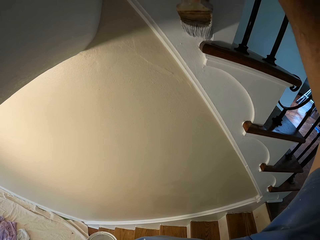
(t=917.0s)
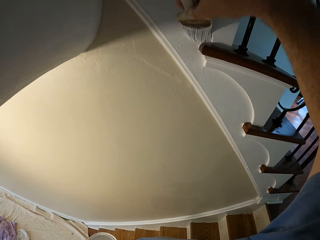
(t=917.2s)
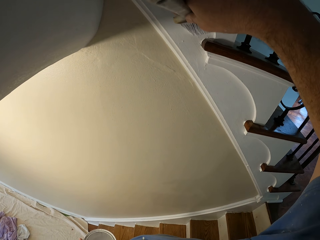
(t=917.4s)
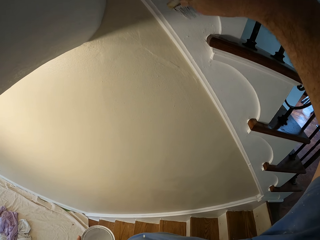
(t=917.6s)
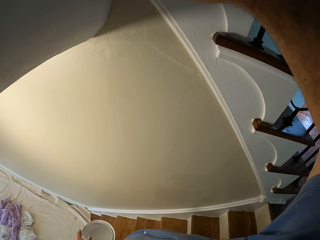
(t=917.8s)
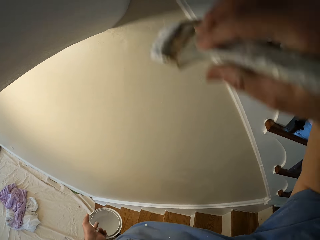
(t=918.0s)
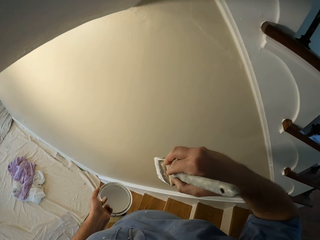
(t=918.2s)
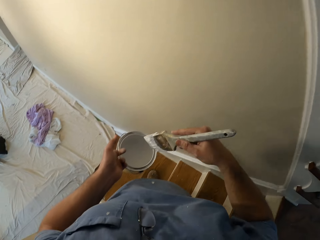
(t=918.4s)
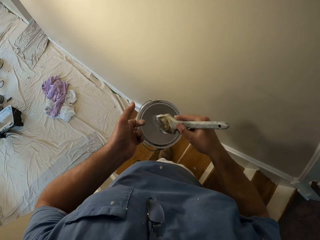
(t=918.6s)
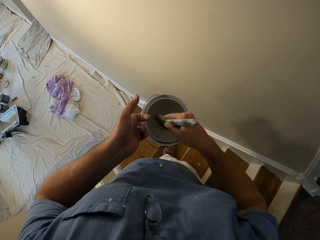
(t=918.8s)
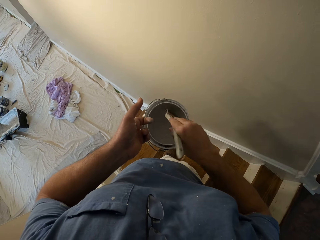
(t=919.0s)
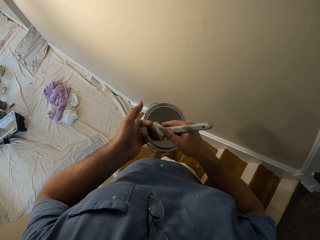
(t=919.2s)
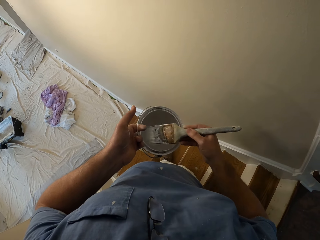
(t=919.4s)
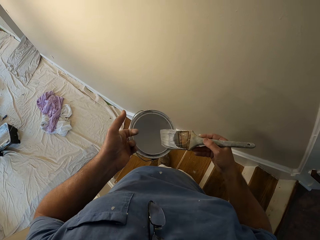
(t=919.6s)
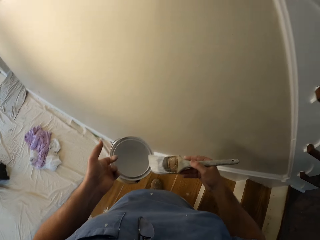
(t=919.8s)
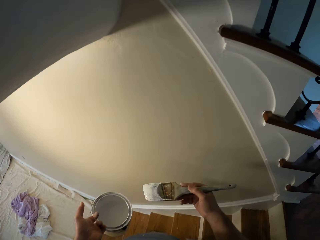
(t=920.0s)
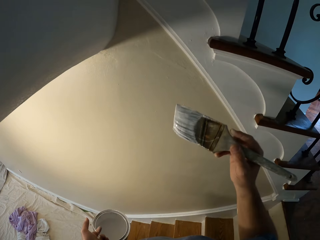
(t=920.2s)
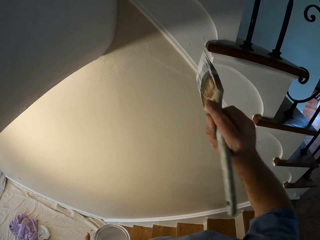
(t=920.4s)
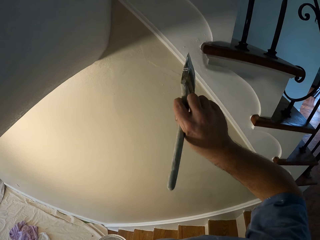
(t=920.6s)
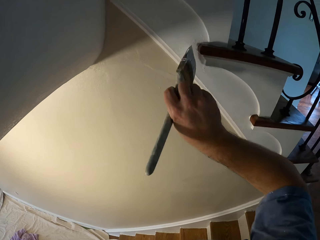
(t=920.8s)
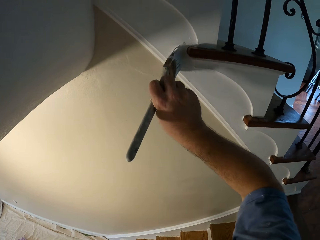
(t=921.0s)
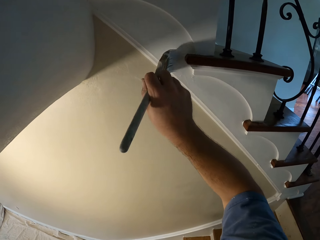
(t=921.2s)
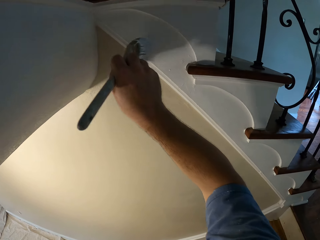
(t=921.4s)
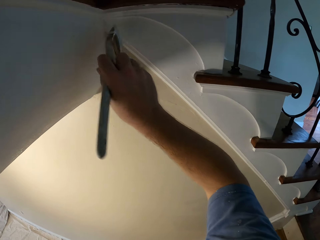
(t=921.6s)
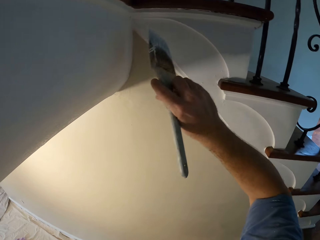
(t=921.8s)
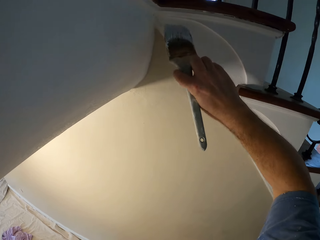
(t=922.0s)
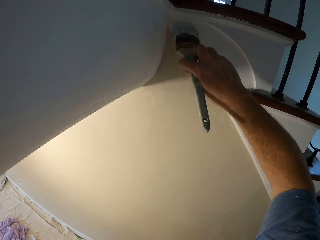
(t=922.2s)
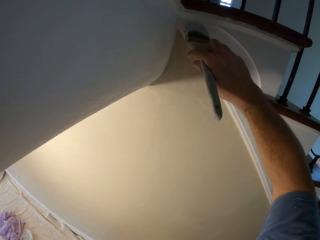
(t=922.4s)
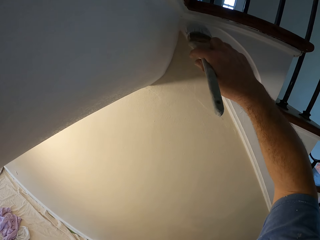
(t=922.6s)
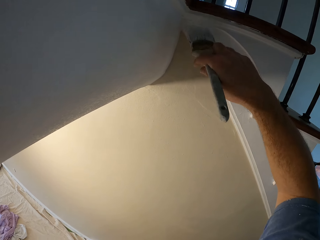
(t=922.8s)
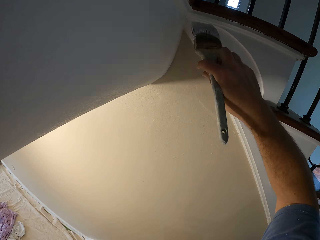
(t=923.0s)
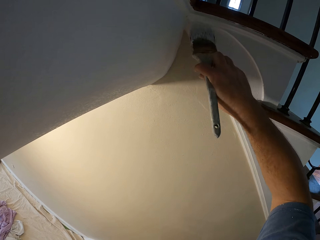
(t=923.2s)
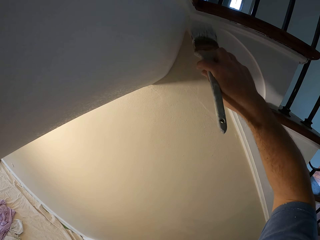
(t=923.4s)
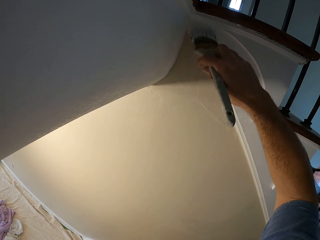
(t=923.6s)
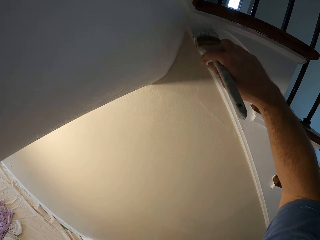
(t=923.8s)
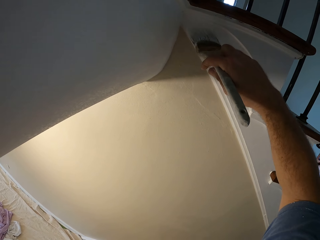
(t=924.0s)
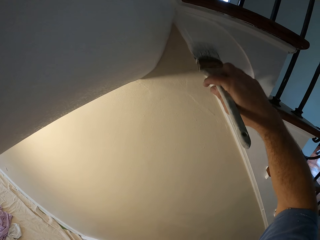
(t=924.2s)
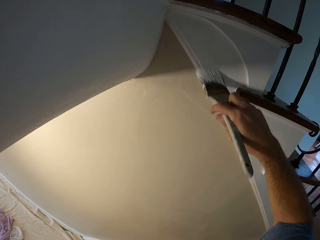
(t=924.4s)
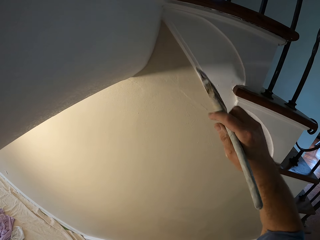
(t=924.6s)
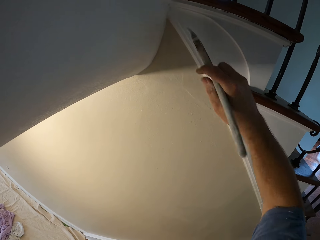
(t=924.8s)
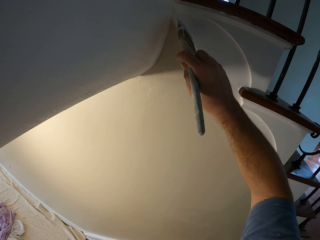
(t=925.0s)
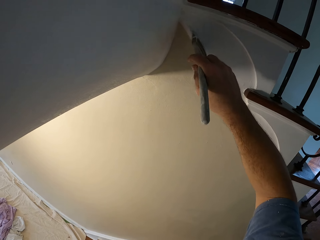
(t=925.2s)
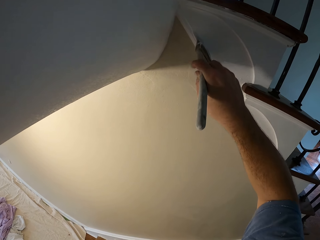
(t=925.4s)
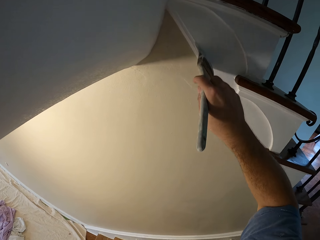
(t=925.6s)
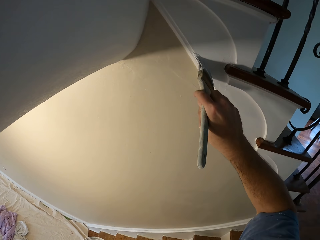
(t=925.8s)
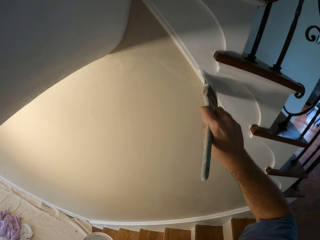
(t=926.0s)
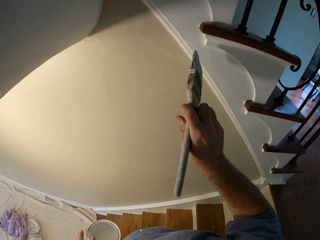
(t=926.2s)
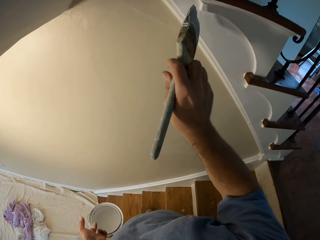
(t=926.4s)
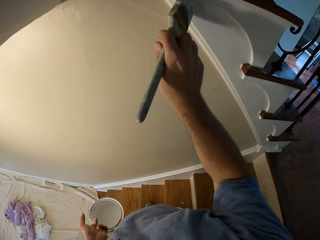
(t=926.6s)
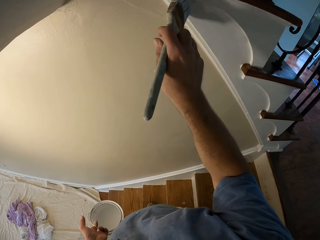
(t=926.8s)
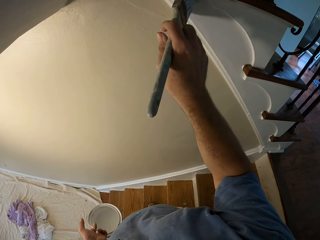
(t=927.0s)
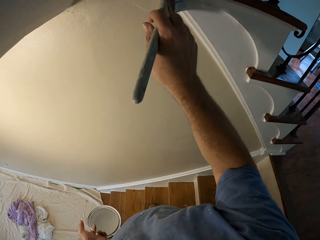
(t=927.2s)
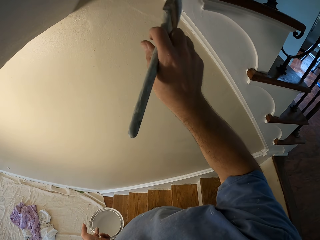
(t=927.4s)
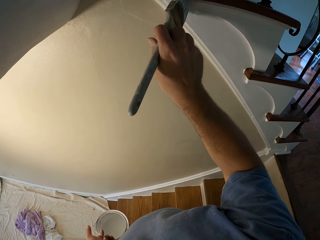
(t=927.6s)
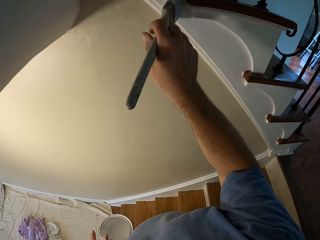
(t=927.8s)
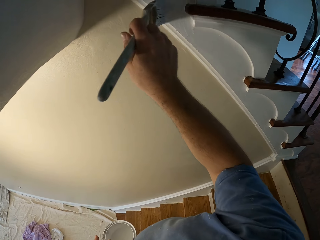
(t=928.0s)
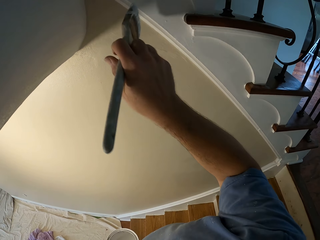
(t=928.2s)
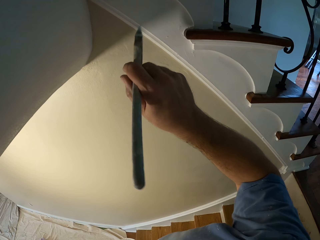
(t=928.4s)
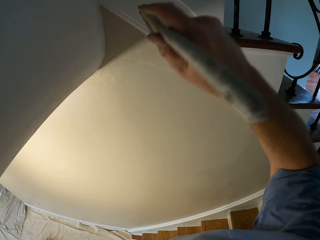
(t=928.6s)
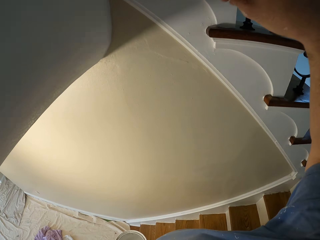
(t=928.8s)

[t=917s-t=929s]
The camera wearer dips the paint brush into the paint bucket. They paint the stairs stringer in the house.

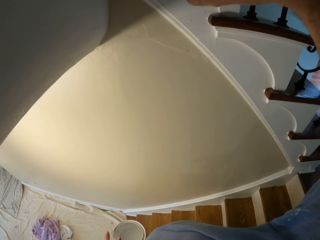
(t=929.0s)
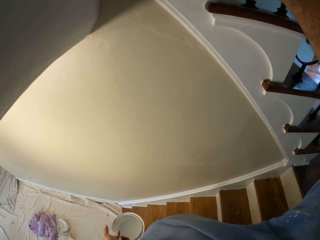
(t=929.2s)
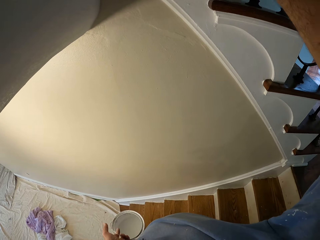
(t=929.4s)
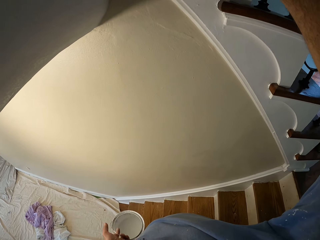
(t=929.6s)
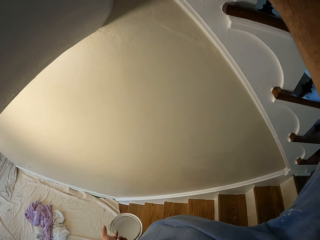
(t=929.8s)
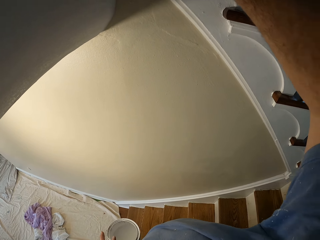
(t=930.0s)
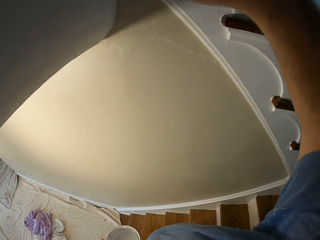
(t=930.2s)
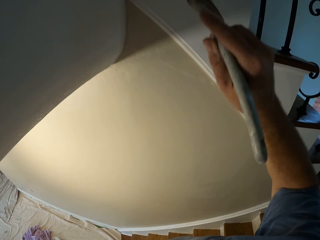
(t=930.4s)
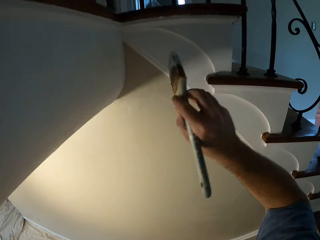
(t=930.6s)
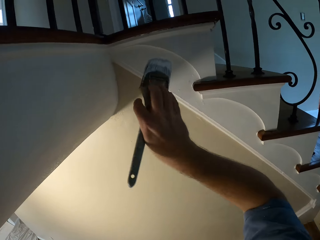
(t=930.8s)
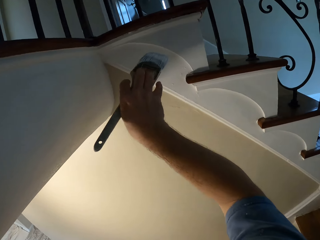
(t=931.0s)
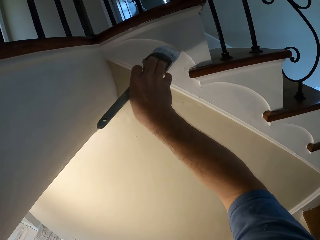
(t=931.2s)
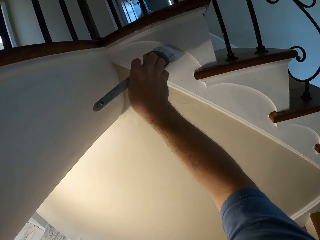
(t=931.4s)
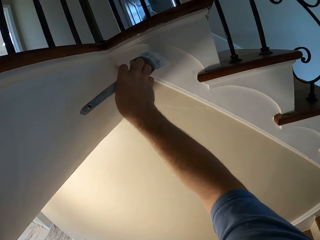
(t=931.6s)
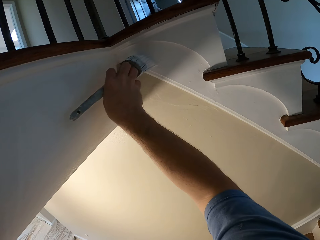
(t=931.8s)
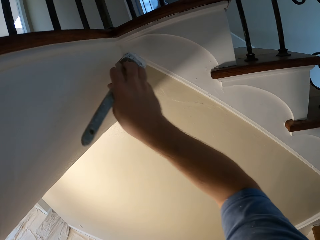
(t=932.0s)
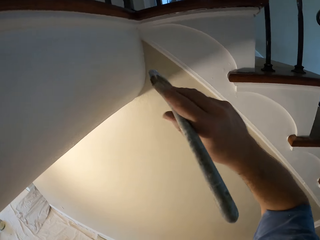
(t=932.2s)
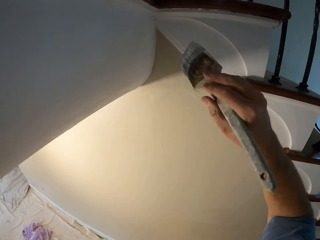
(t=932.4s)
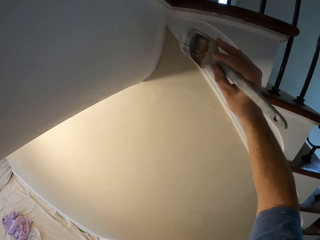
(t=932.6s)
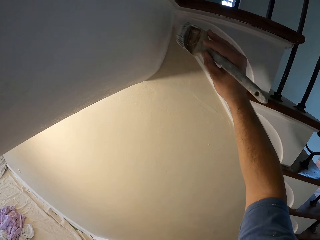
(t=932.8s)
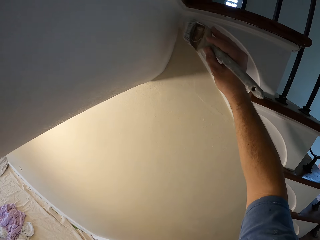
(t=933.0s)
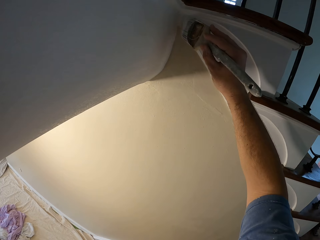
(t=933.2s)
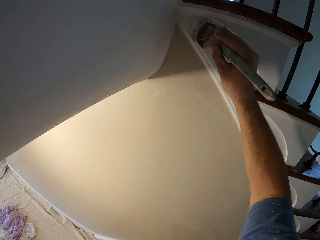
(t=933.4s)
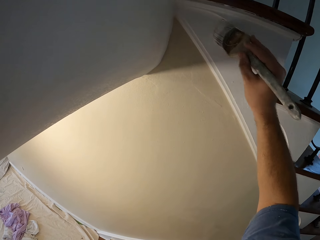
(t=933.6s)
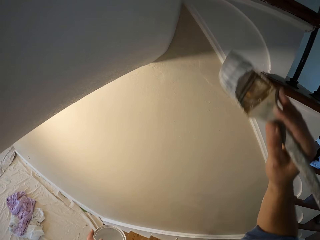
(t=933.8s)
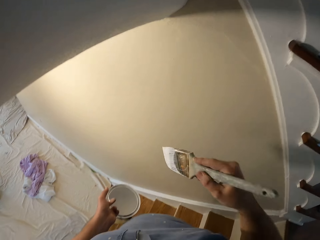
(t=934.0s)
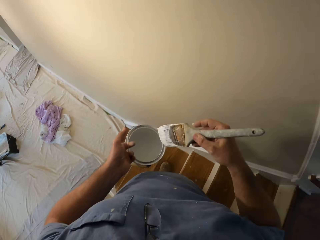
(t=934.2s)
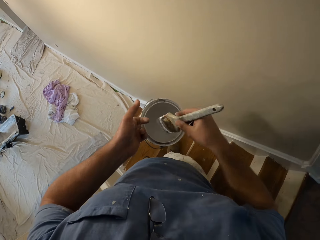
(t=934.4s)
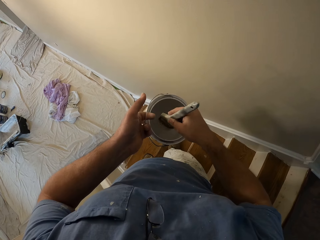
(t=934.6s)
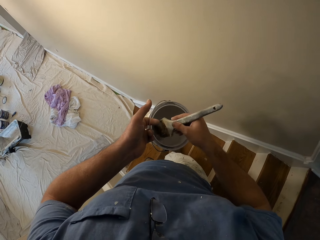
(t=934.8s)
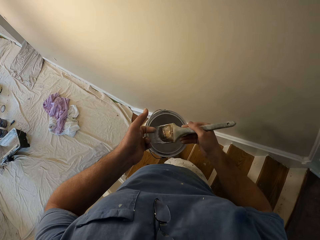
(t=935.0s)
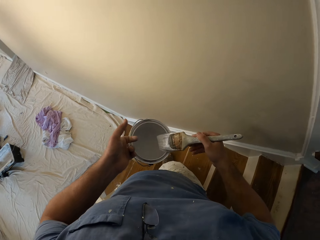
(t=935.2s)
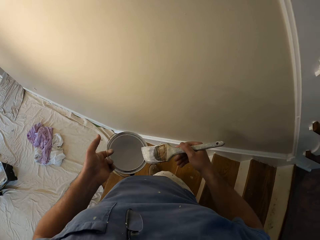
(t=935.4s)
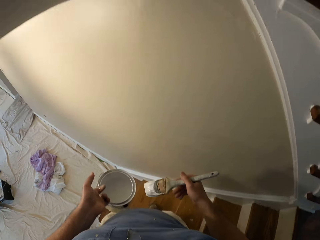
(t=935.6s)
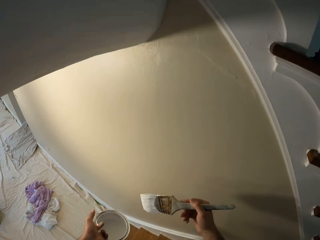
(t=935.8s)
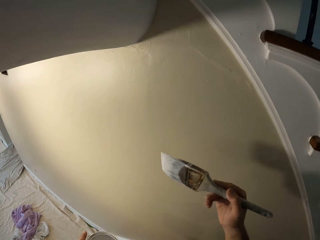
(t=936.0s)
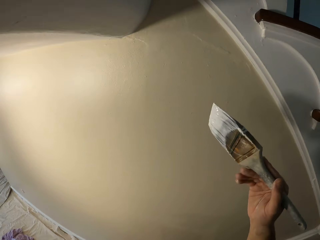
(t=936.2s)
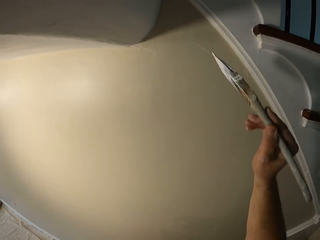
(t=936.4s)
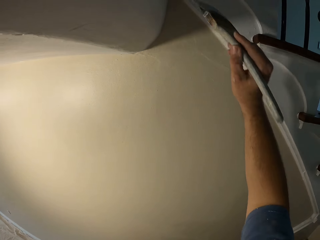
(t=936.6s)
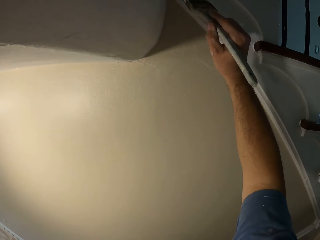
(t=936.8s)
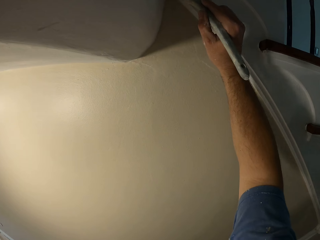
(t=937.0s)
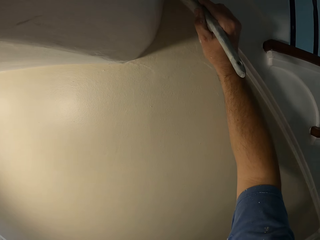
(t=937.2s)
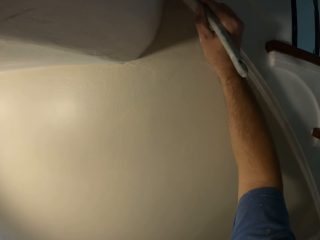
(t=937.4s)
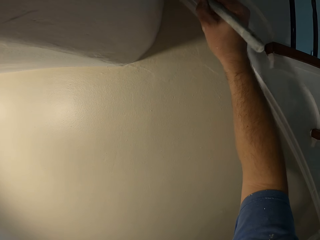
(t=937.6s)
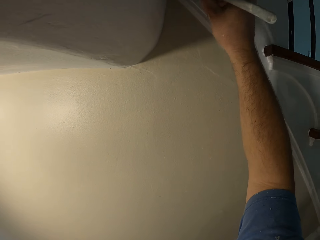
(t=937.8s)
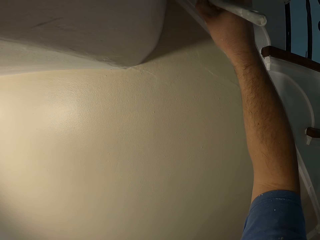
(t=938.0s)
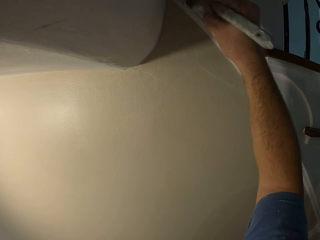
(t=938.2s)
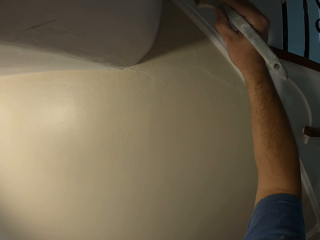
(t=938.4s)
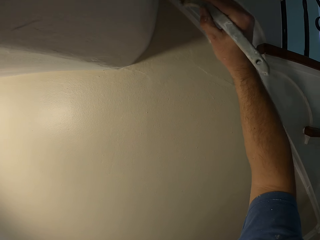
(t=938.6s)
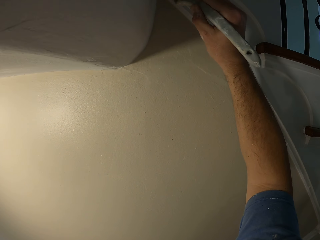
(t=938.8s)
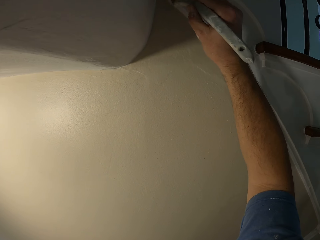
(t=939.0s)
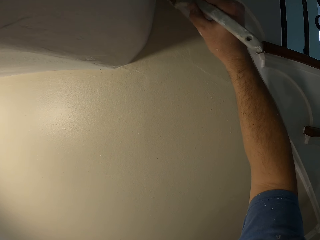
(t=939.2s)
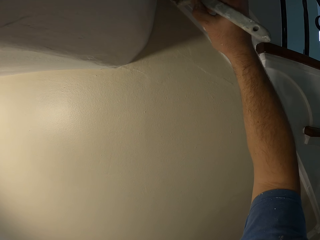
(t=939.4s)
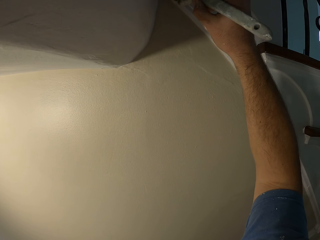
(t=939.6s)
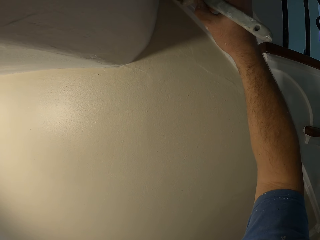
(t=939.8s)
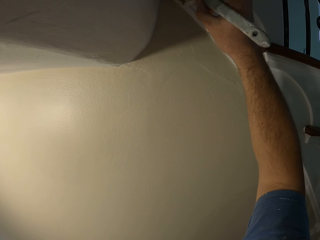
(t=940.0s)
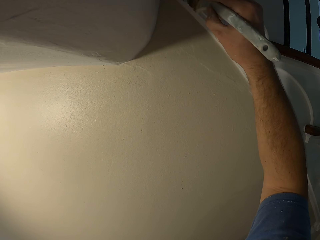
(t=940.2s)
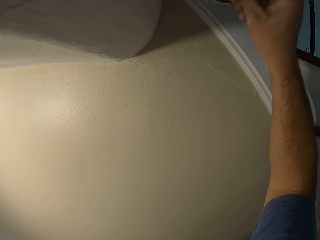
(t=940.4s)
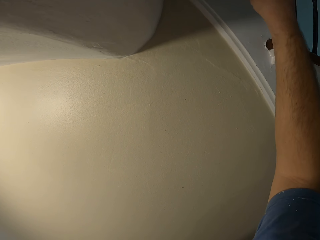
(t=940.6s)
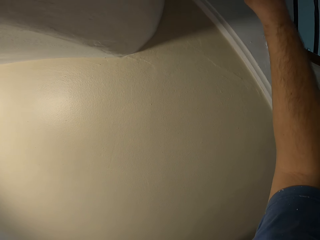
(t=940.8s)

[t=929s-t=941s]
The camera wearer dips the paint brush into the paint bucket. They paint the stairs stringer in the house.
